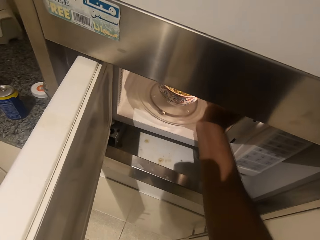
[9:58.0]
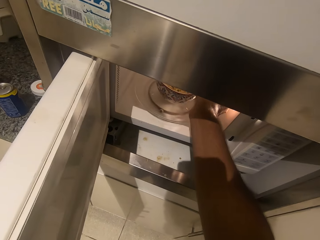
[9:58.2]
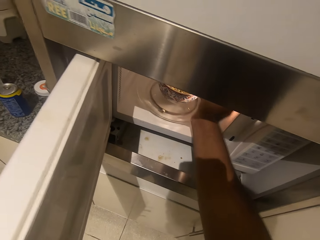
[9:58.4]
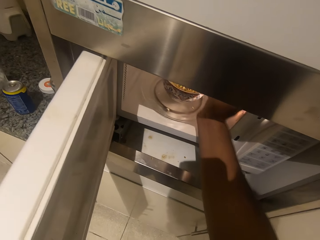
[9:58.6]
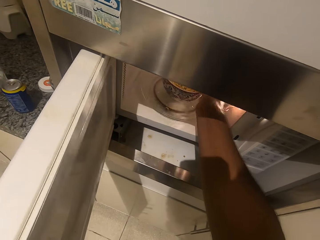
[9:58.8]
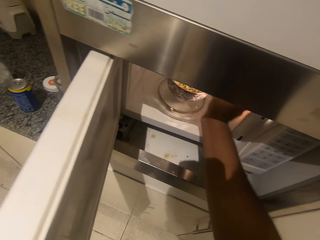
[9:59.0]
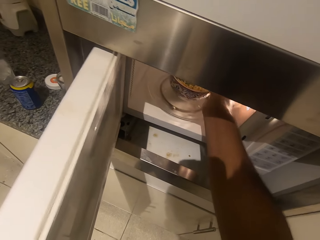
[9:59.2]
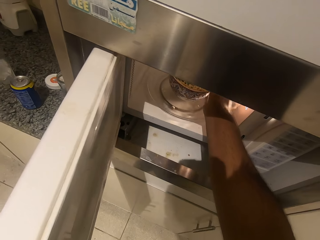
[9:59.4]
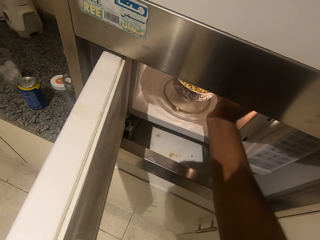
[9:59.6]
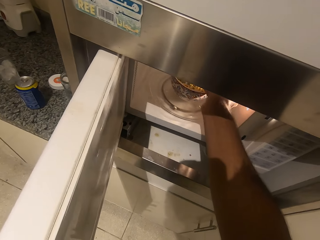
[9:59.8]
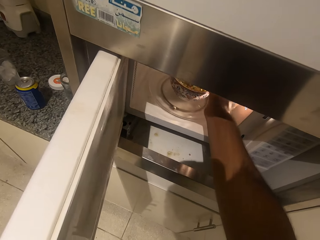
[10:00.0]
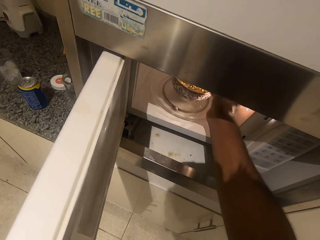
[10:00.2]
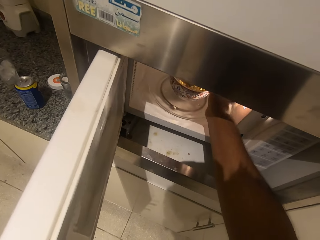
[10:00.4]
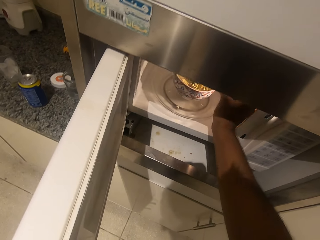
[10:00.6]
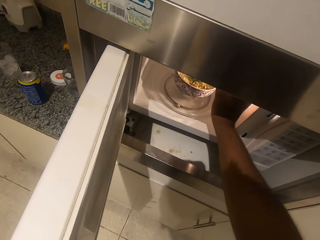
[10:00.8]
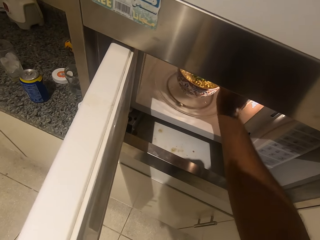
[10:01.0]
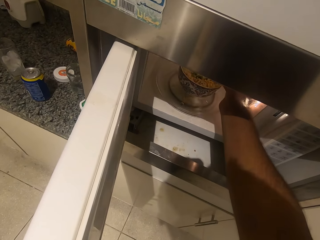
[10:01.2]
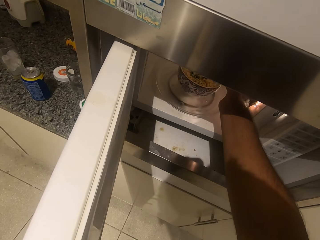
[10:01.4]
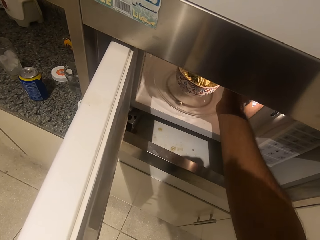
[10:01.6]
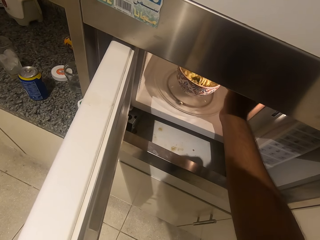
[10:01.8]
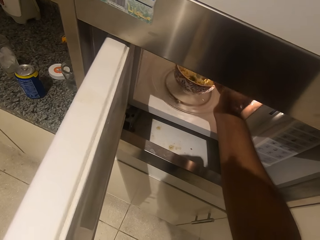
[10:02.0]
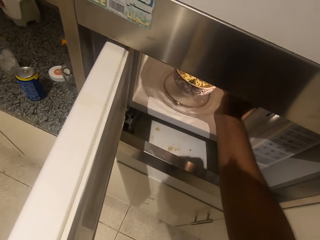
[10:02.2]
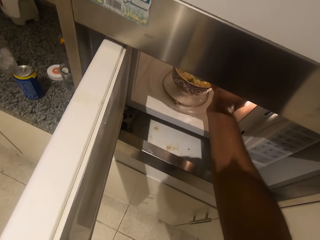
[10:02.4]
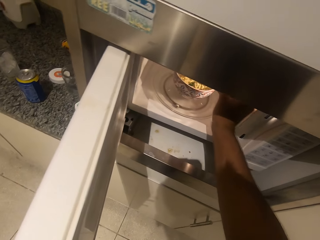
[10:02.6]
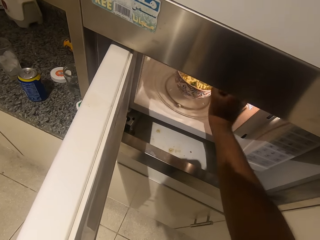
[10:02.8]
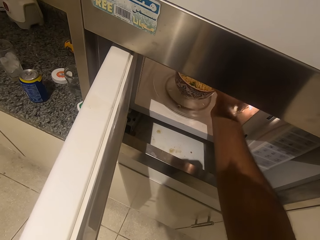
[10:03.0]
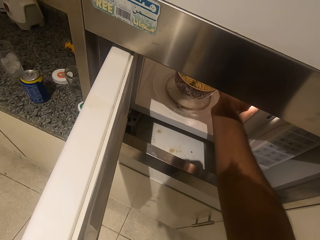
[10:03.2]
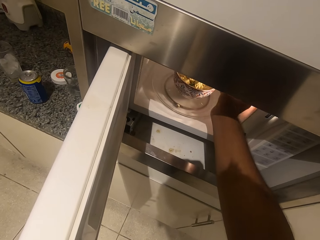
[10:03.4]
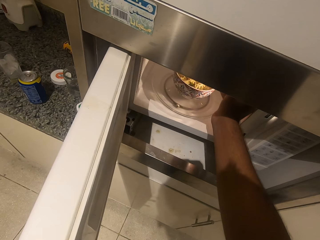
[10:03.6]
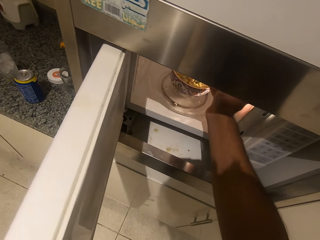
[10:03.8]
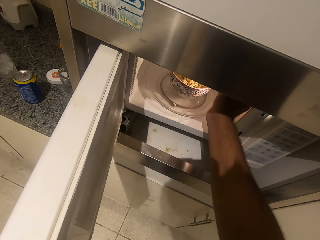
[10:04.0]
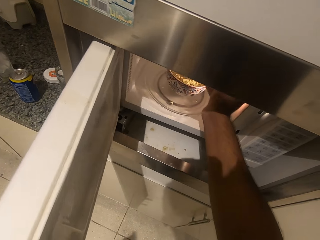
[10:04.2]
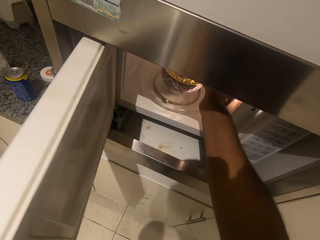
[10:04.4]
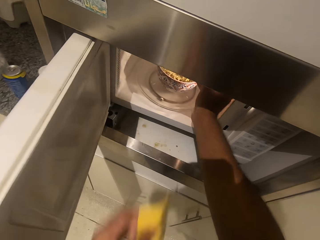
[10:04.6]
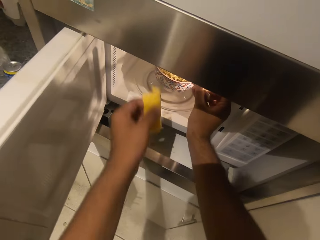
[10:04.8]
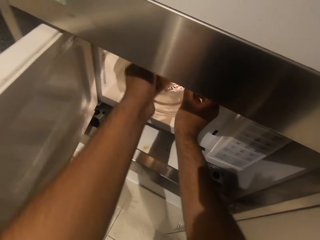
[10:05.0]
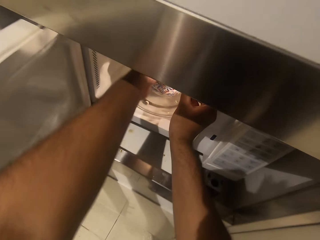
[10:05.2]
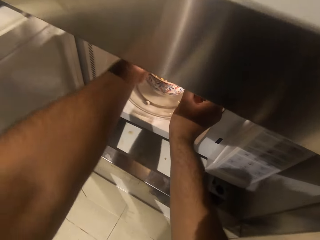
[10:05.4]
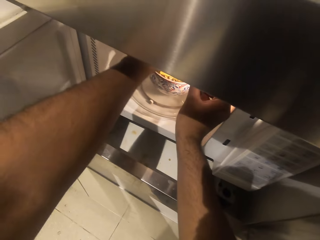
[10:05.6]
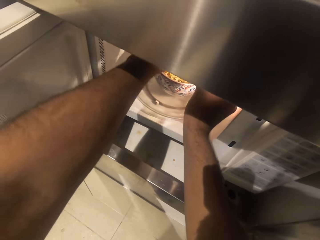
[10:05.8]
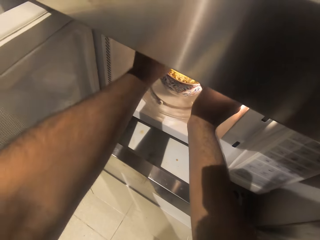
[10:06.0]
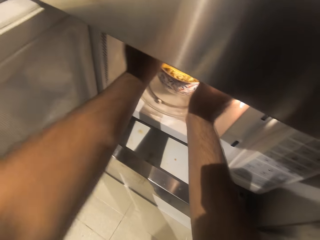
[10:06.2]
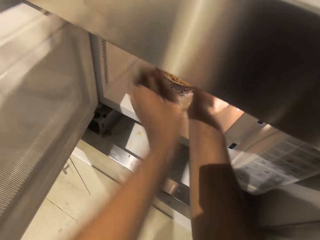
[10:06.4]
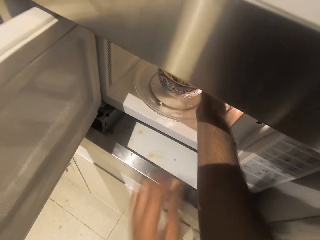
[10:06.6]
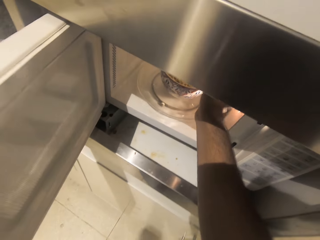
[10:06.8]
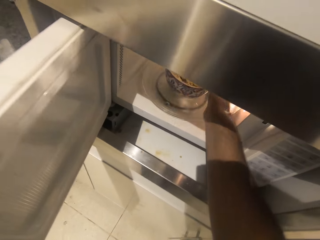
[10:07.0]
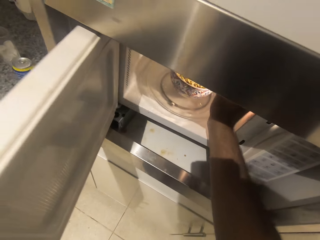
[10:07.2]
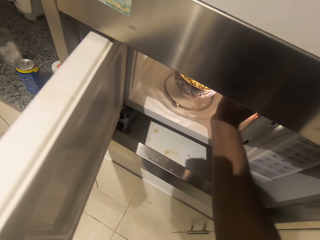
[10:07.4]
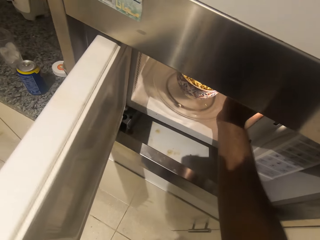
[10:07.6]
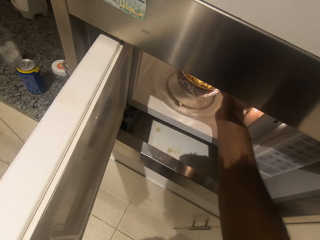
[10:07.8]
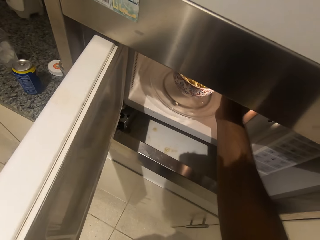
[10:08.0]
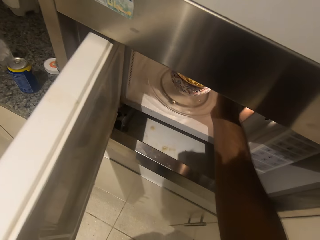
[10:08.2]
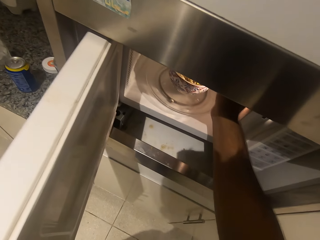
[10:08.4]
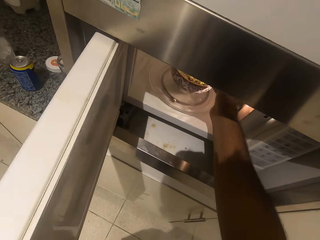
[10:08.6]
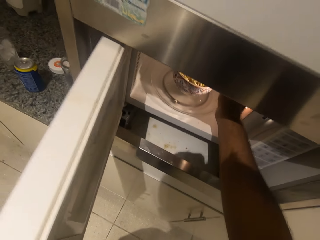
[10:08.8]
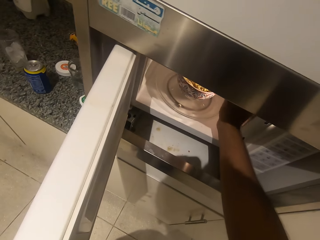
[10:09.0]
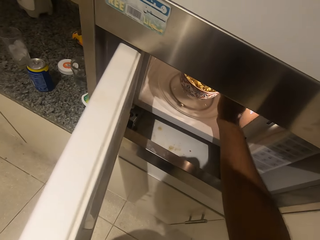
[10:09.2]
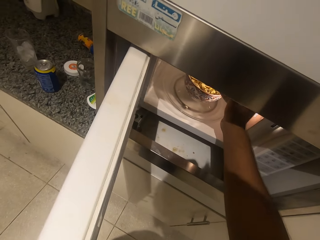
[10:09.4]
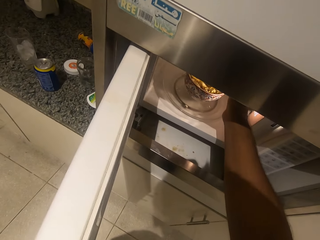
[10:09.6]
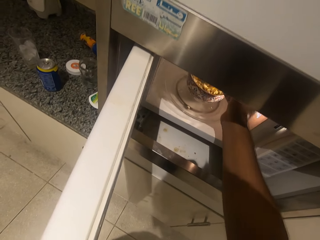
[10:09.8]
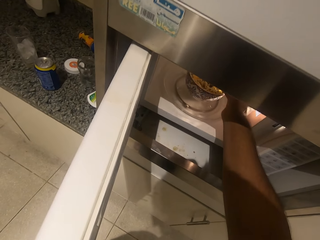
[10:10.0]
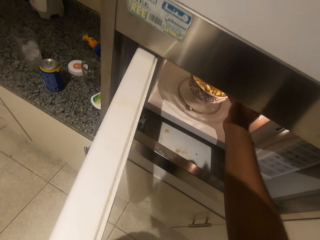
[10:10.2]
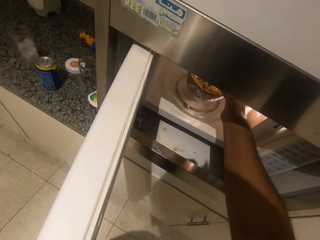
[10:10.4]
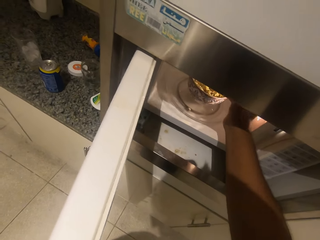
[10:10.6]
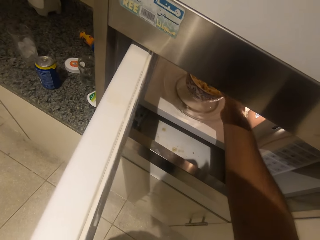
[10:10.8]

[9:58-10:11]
The camera wearer grabs a glass with ice. They add a slice of cheese in the bowl. They close the microwave. They stir the noodles.

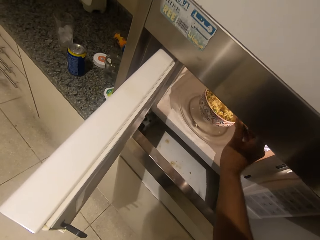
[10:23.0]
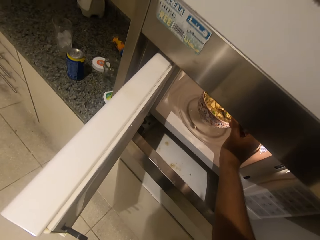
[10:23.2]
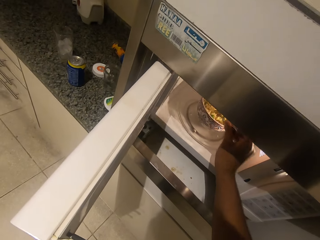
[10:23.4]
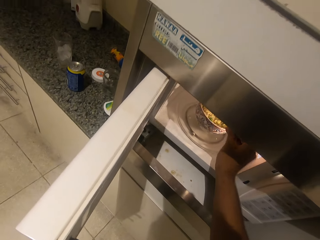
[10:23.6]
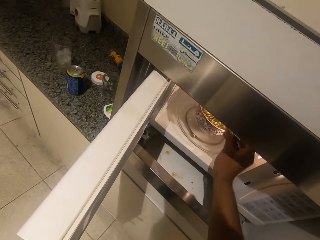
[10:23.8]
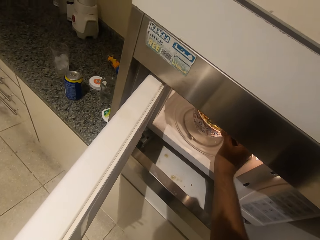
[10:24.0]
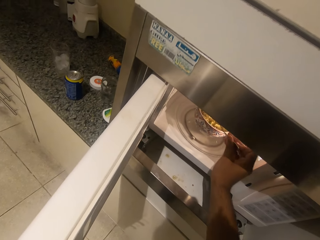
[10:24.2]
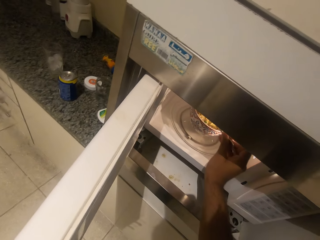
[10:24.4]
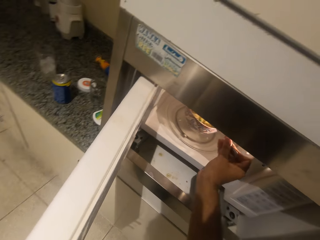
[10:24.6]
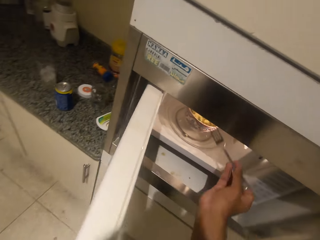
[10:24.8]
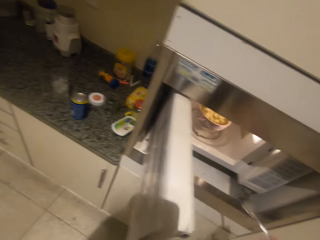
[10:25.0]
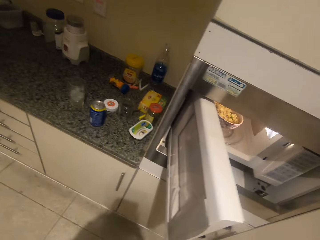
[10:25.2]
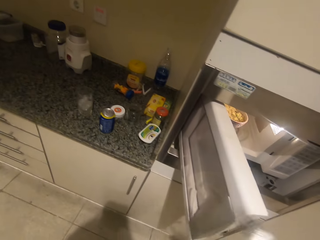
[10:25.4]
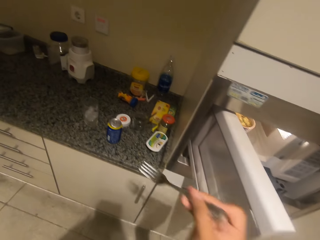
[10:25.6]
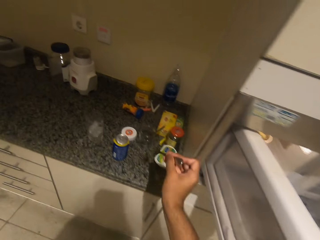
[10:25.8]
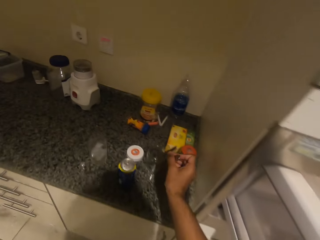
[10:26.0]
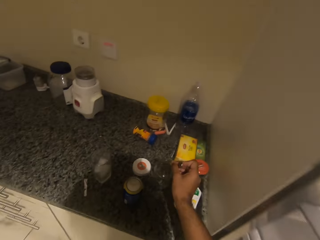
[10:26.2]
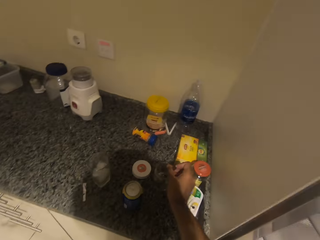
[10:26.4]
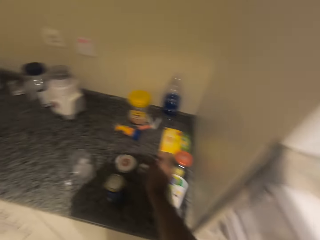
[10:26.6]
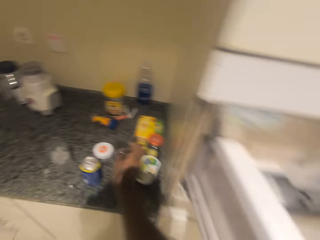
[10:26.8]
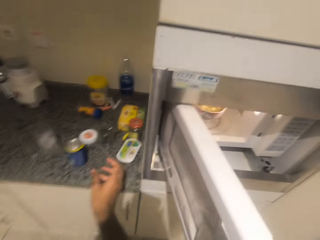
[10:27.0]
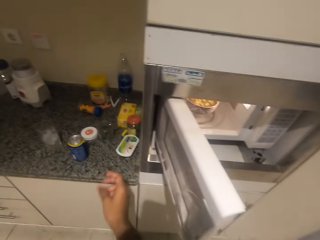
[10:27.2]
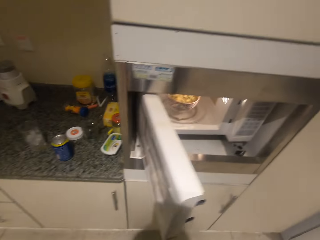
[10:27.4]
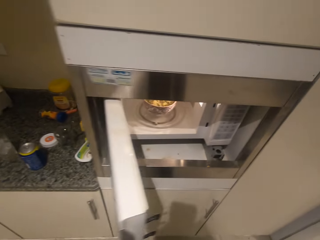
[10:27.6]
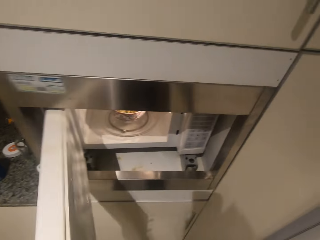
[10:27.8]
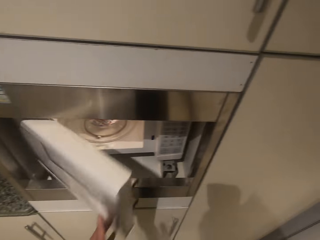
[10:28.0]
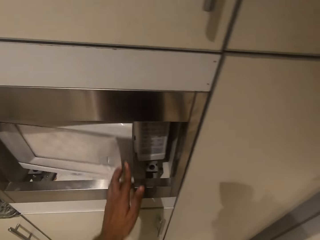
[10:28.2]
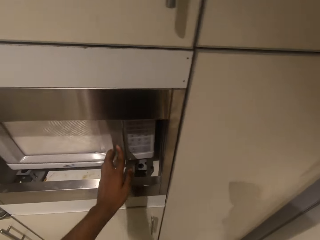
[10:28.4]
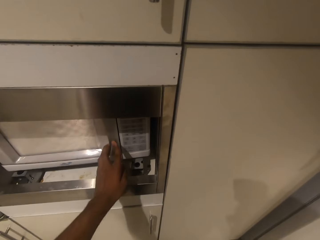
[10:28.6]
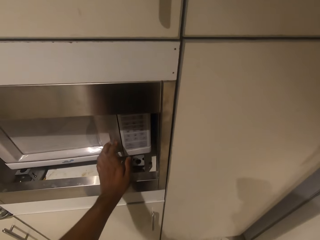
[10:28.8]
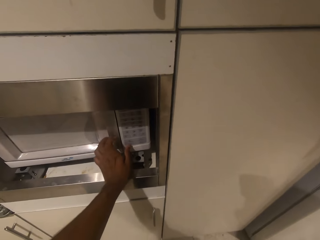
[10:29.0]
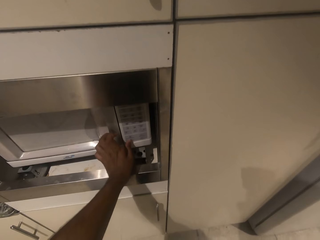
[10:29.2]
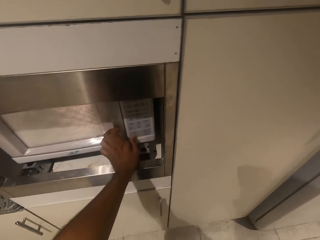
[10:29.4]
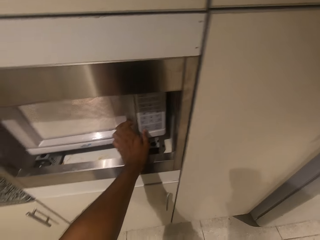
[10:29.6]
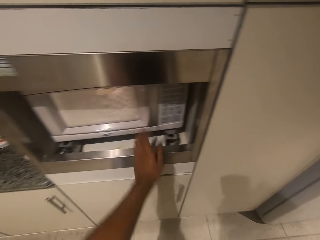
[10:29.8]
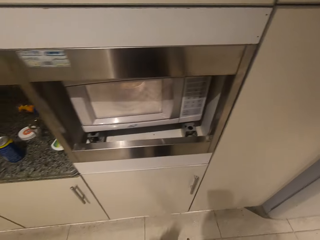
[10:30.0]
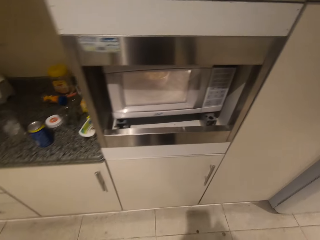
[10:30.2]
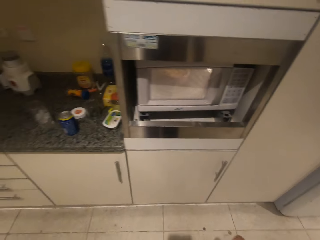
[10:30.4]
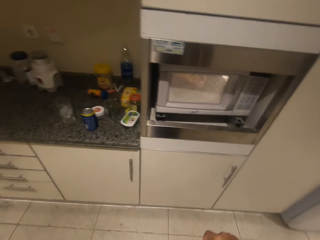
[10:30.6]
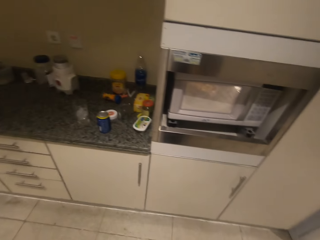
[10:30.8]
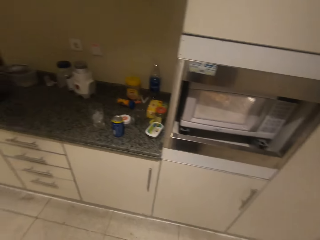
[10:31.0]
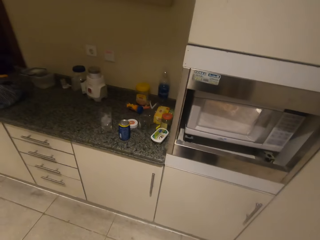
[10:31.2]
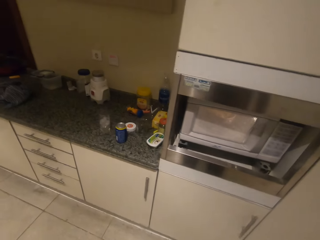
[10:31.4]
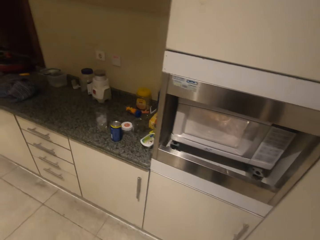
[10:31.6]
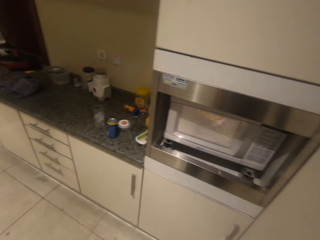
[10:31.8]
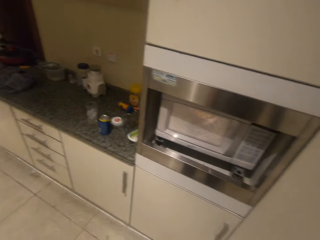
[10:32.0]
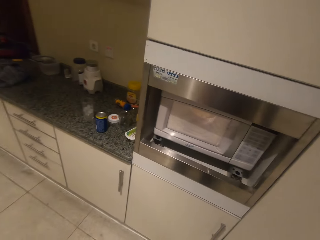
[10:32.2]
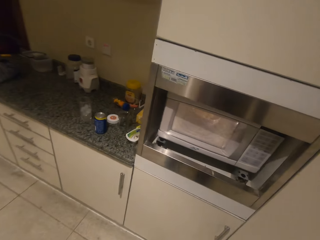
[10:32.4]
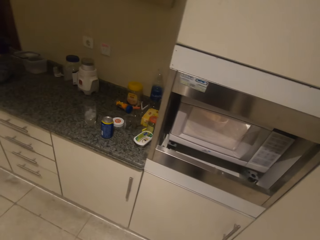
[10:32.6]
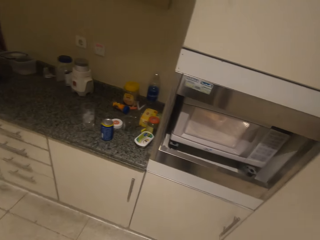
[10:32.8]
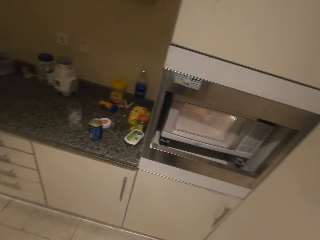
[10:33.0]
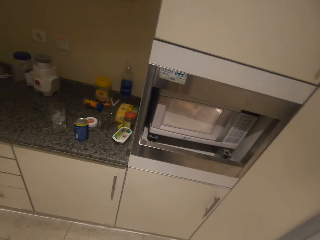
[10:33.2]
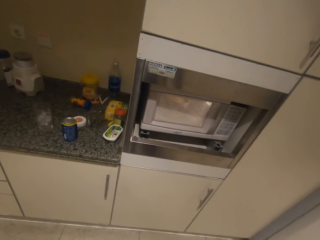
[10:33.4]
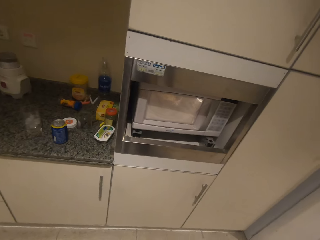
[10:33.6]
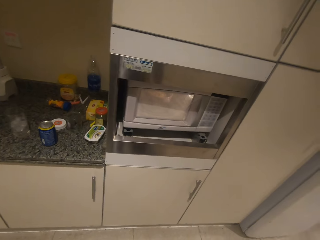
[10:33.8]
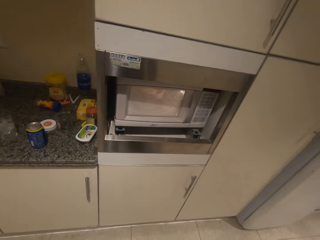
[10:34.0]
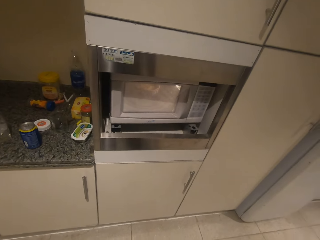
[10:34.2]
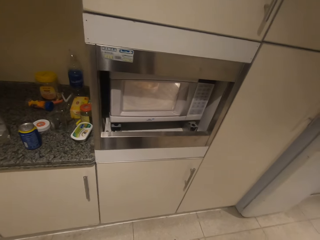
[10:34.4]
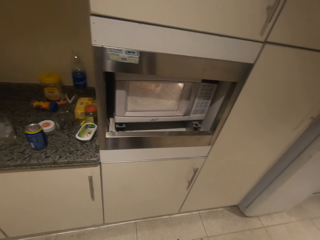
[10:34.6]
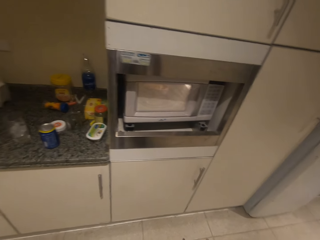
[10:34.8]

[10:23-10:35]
The camera wearer puts the spoon on the plate. They close the microwave. They press the microwave. They open the microwave.
